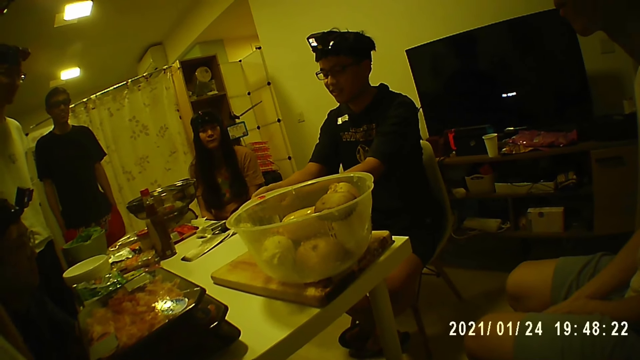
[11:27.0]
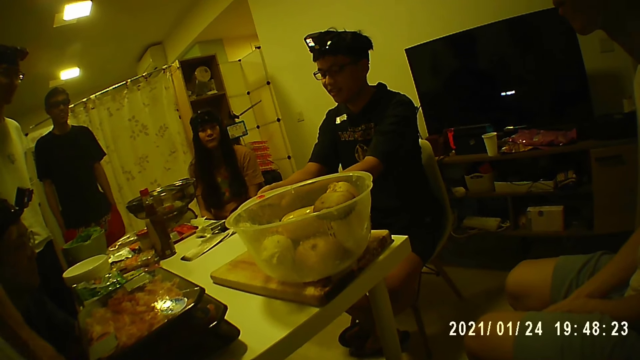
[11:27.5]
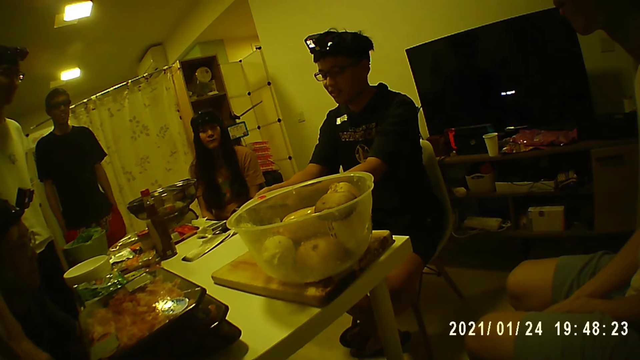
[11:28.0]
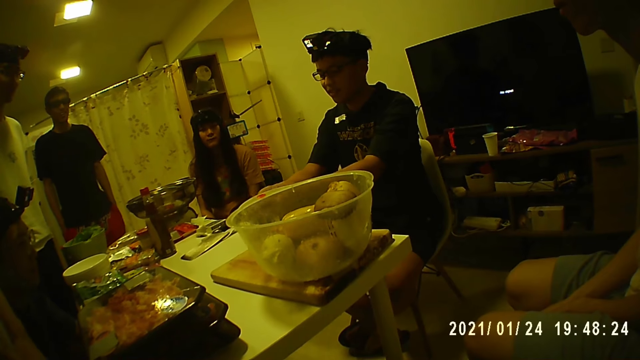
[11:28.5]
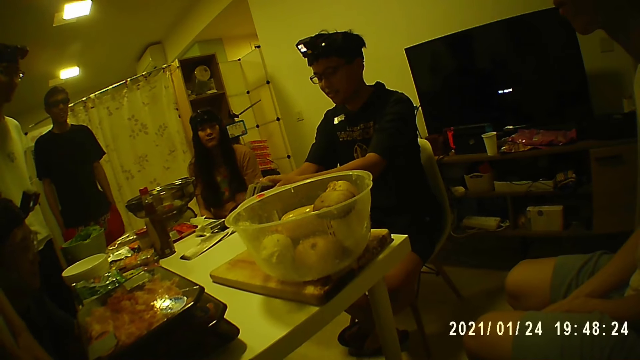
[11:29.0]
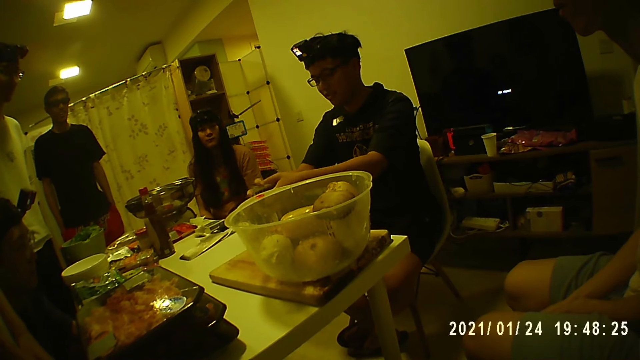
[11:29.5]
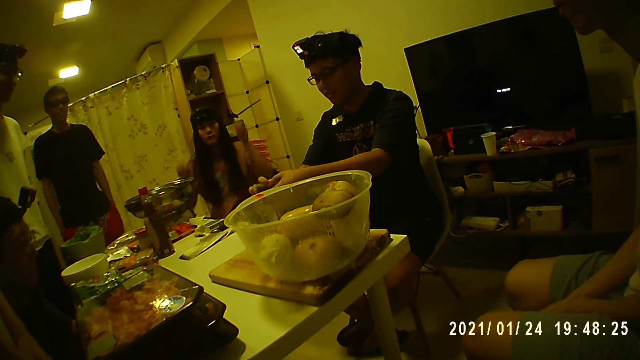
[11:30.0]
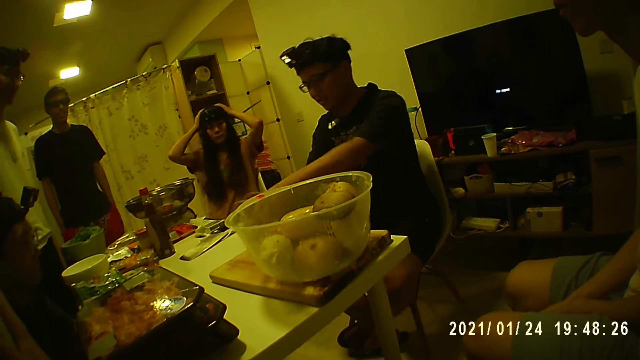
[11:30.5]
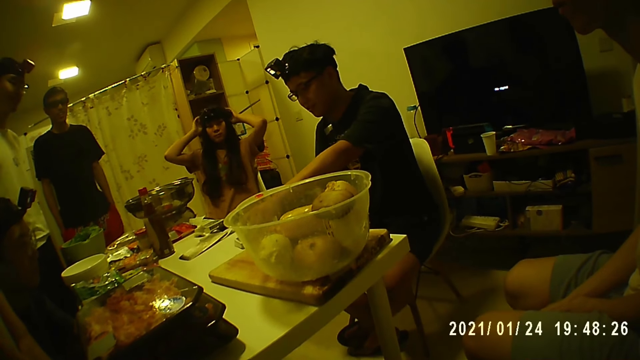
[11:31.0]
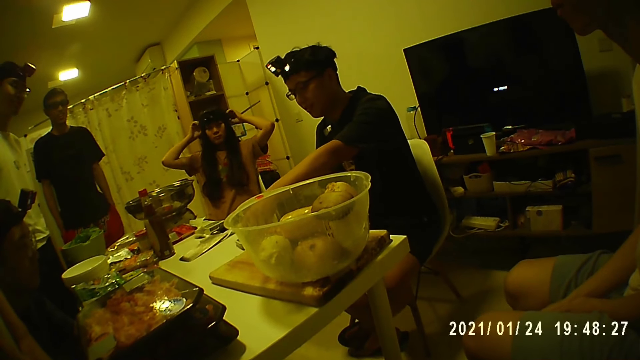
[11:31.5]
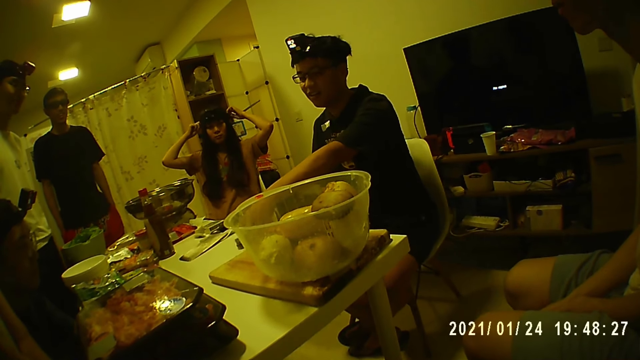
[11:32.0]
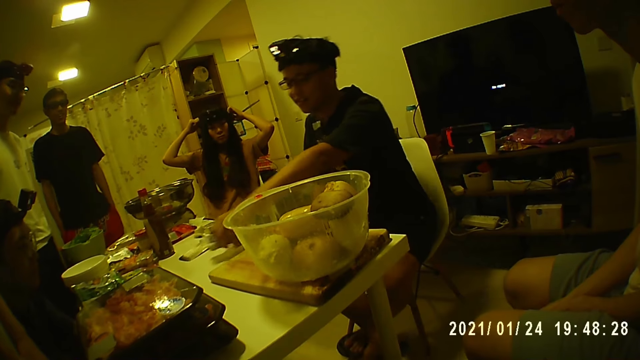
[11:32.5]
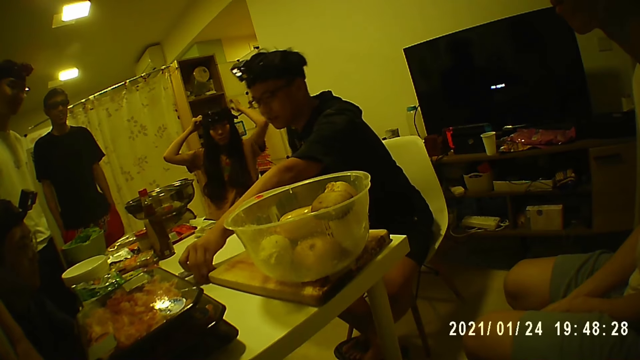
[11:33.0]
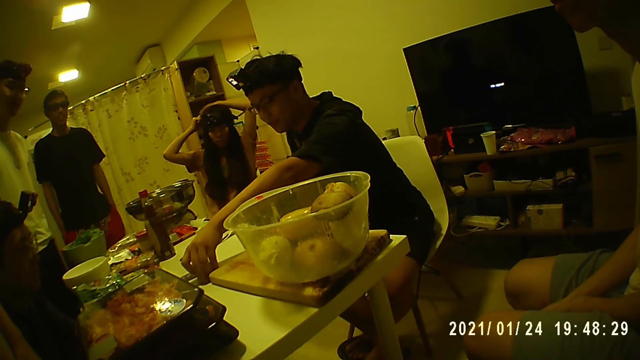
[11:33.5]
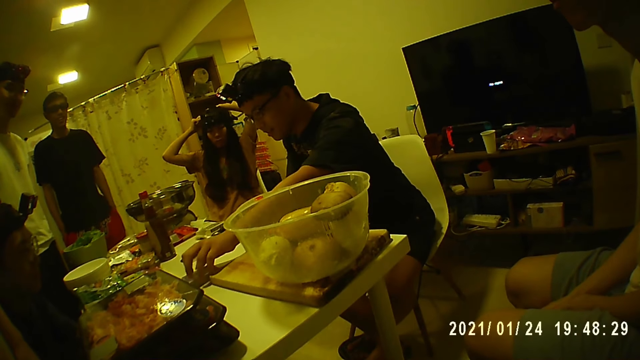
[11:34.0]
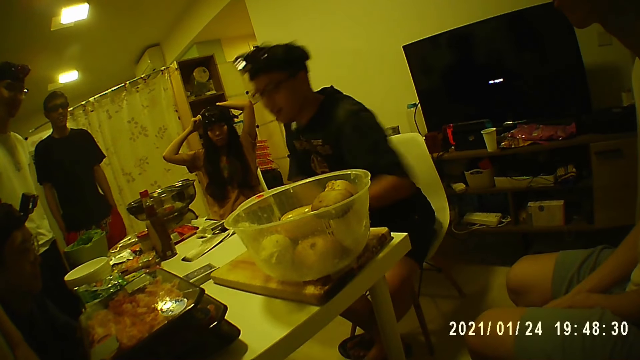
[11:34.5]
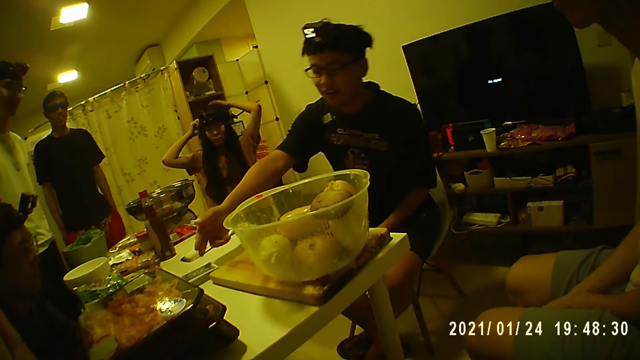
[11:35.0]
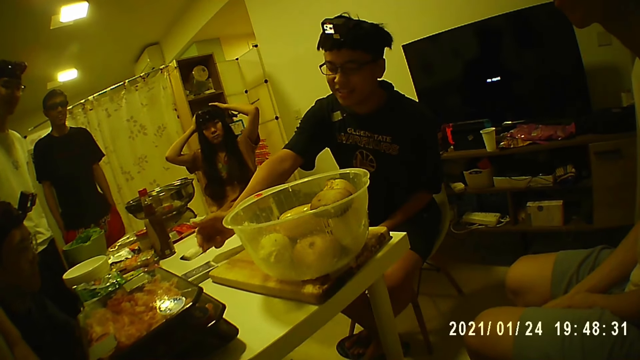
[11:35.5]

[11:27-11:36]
A woman adjusts her hair with both hands. A man puts the cards on the table with his left hand. The man picks up the cards from the table with his left hand and puts the cards on the table with his left hand.

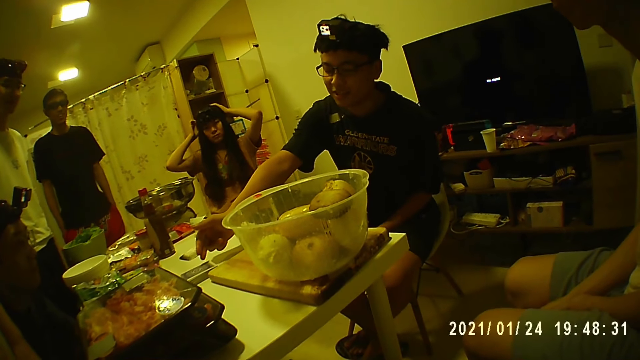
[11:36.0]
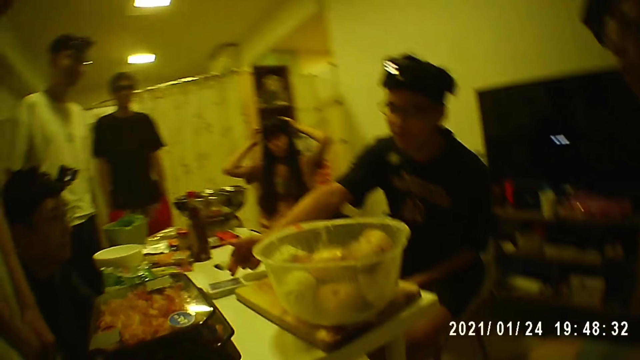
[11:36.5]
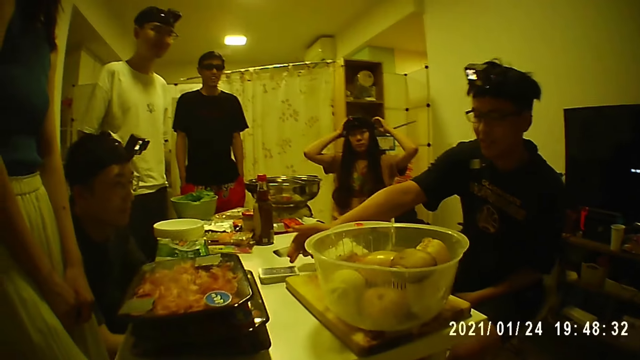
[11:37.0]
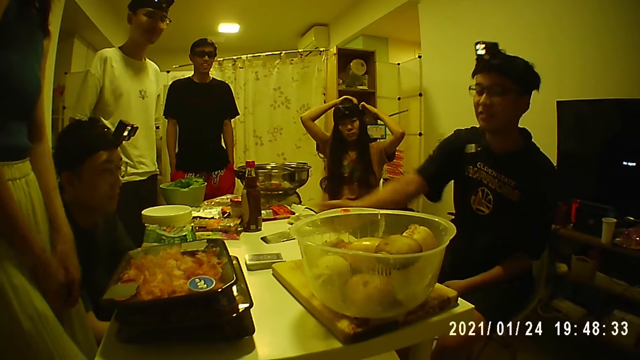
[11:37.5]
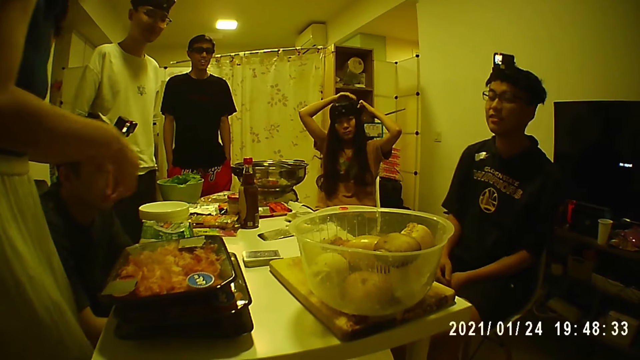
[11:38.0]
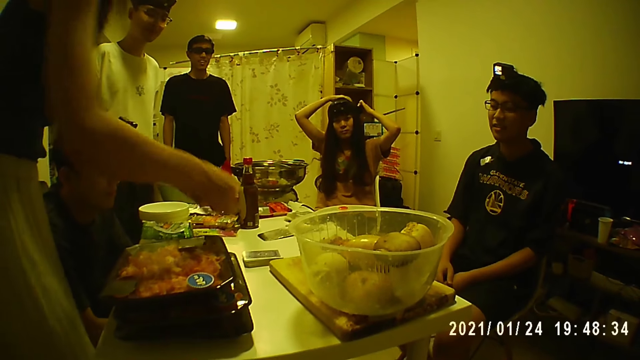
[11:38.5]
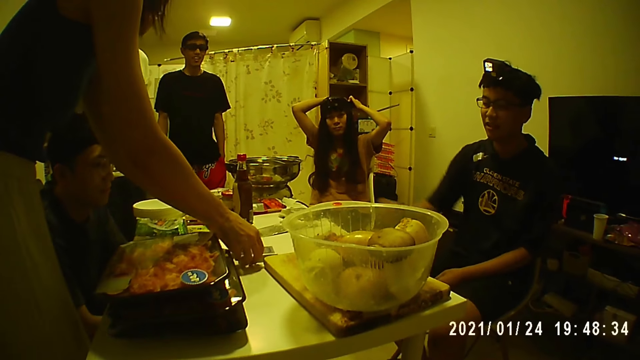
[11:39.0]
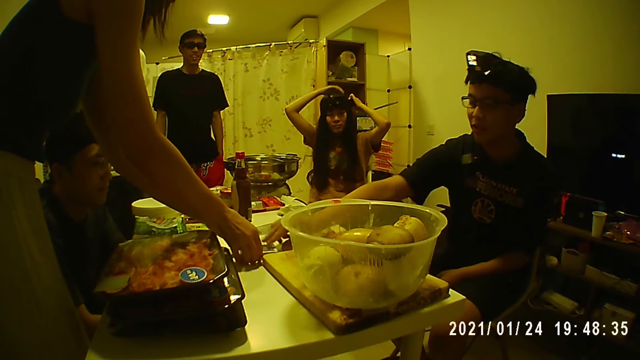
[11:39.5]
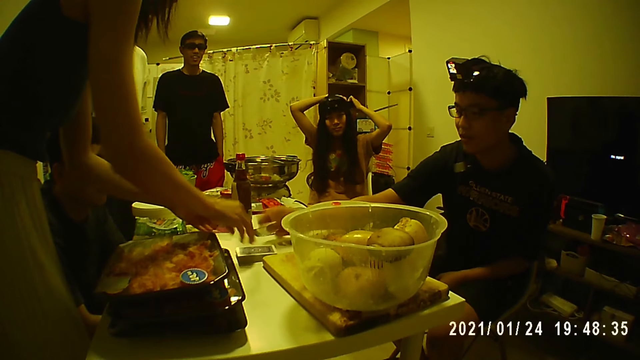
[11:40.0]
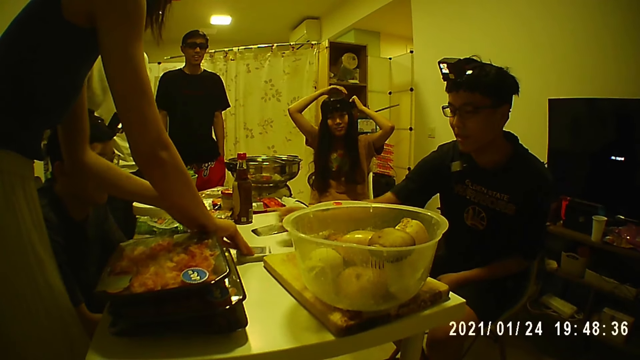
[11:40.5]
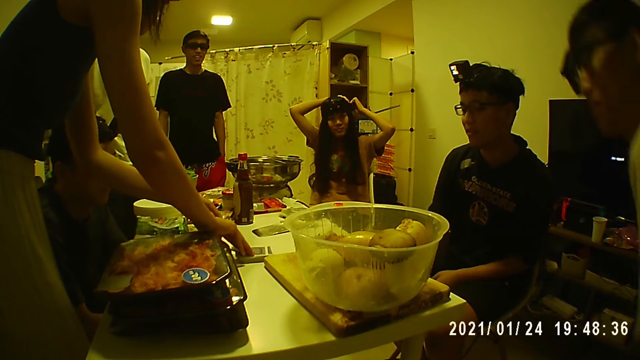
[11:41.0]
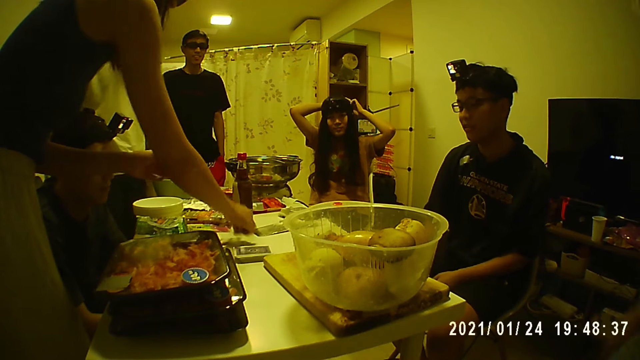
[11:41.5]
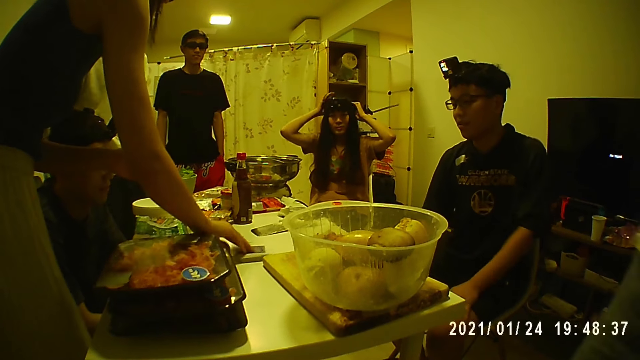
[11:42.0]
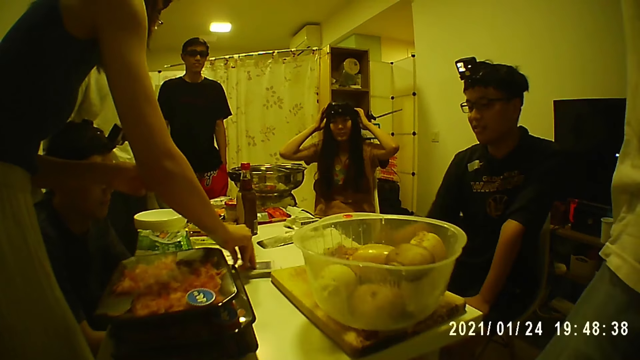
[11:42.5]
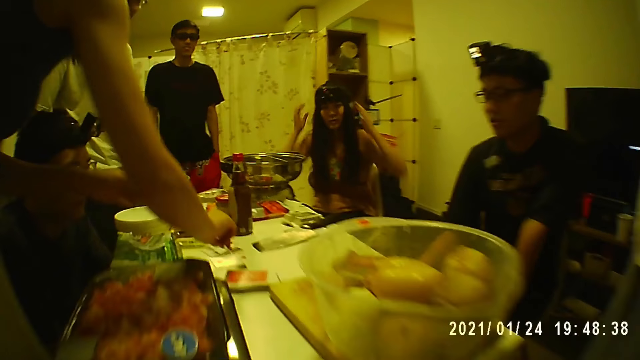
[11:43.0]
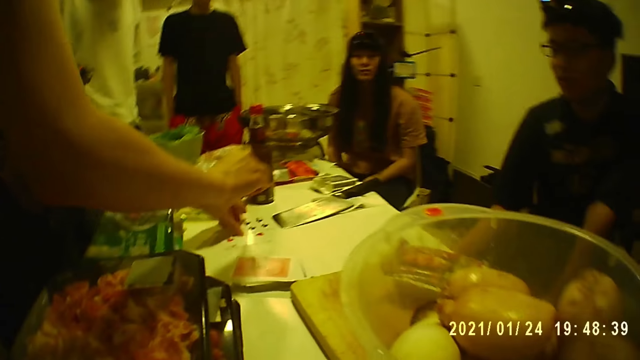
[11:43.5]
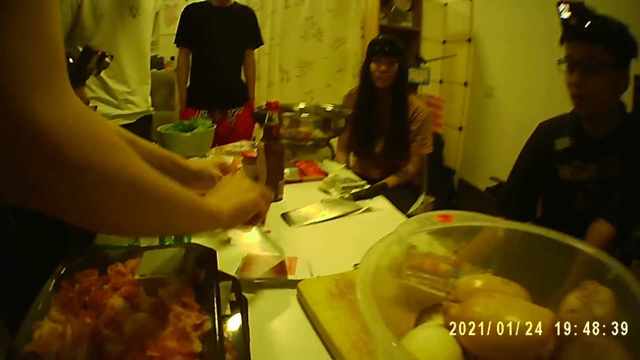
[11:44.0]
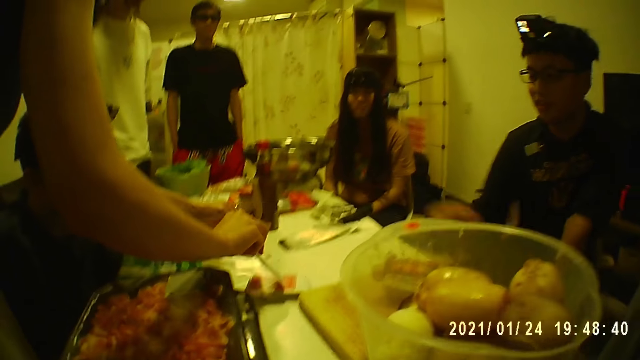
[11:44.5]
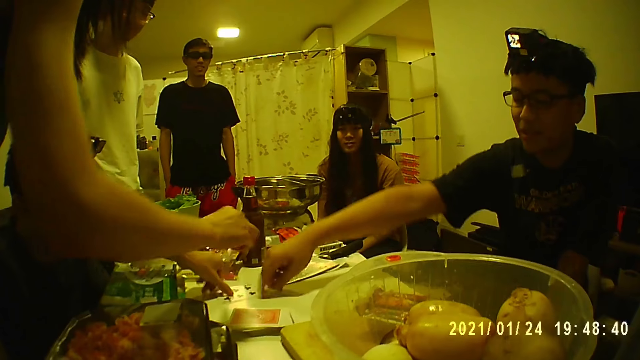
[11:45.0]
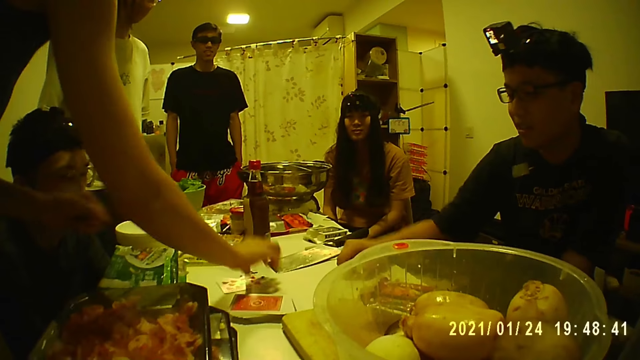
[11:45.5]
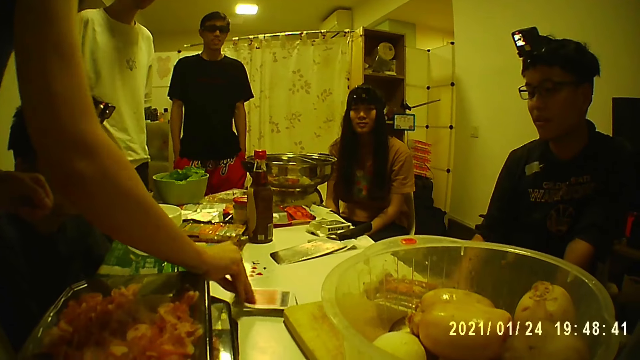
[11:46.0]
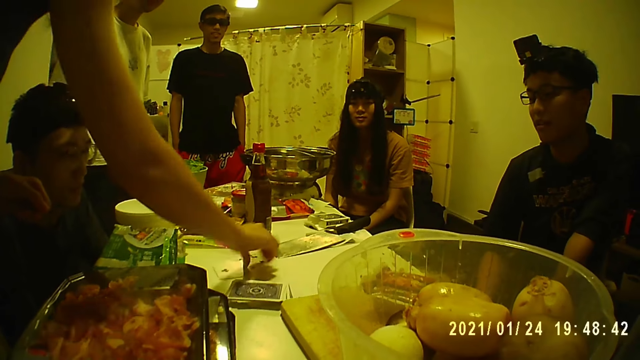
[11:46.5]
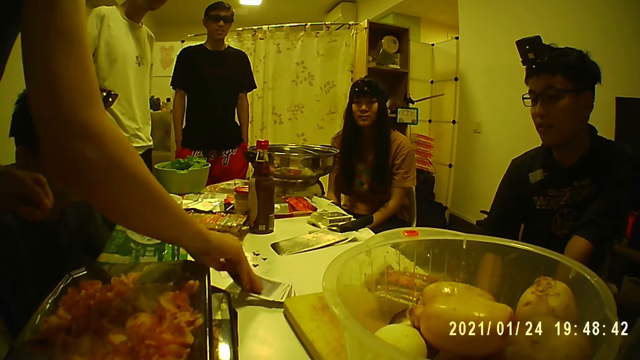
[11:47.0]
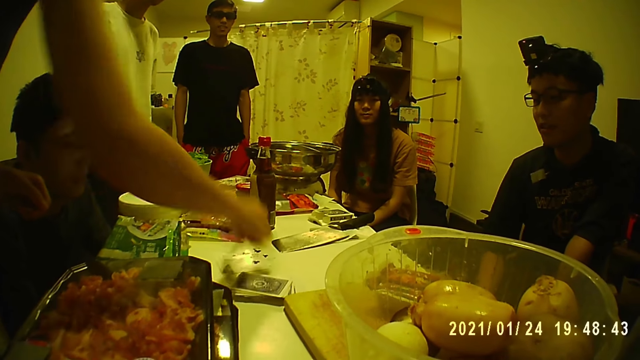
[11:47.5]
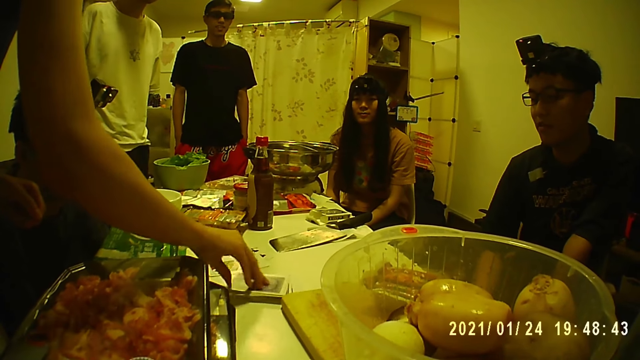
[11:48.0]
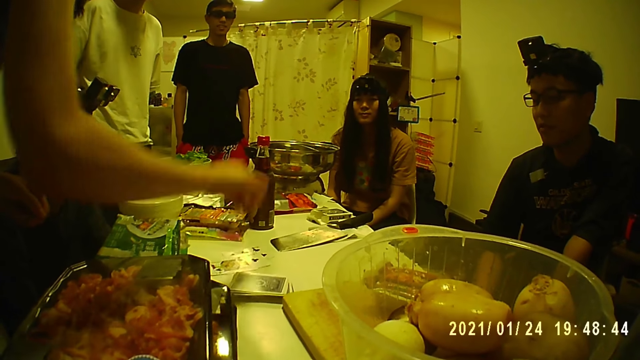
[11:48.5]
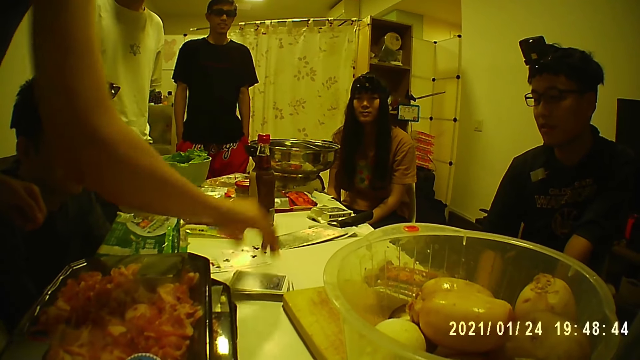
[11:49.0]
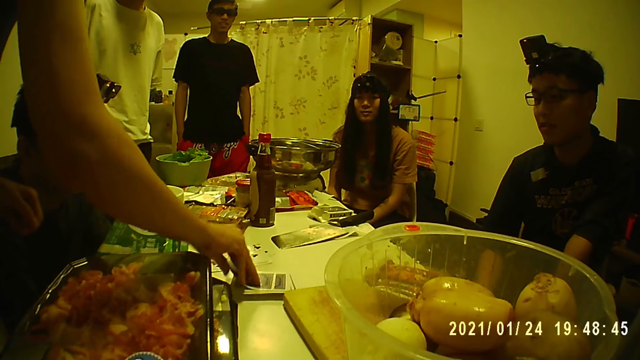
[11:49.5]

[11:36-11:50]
A person interacts with another person. A woman touches the cards on the table with both hands. The woman takes a card from the cards on the table with her right hand. The woman puts the card on the table with her right hand. The woman takes a card from the cards on the table with her right hand. The other person counts cards on the table. The woman puts the card on the table with her right hand. The woman picks up a card from the table with her left hand. The woman puts the card on the table with her left hand. A man taps the card on the table with his right hand. The woman puts the card on the table with her right hand. The woman takes a card from the cards on the table with her right hand. The woman puts the card on the table with her right hand. The woman takes a card from the cards on the table with her right hand. The woman puts the card on the table with her right hand. The woman takes a card from the cards on the table with her right hand. The woman puts the card on the table with her right hand. The woman takes a card from the cards on the table with her right hand.
